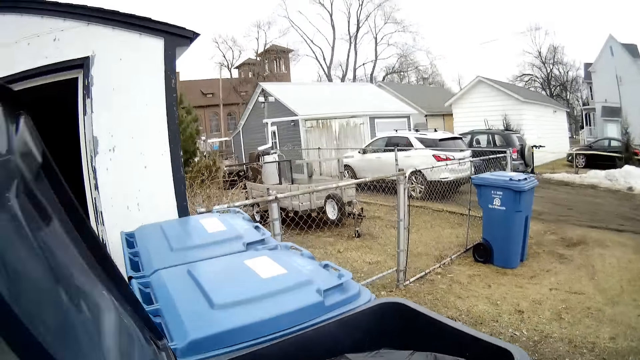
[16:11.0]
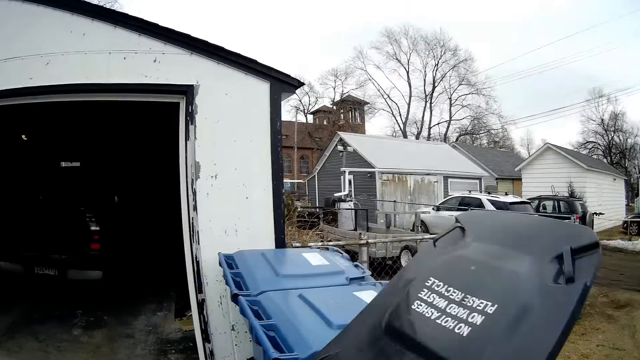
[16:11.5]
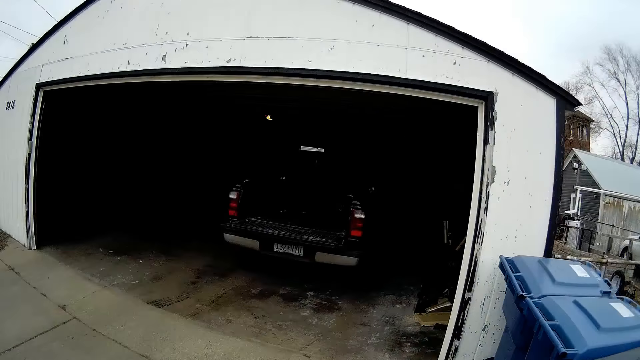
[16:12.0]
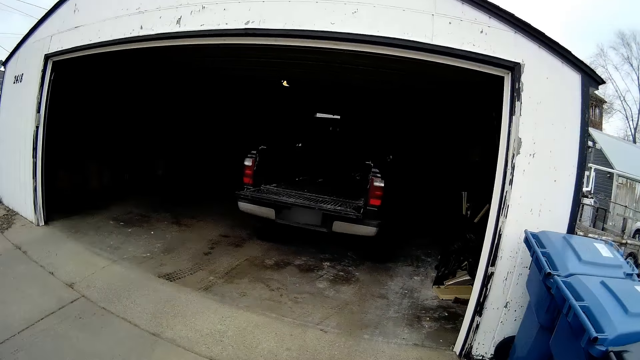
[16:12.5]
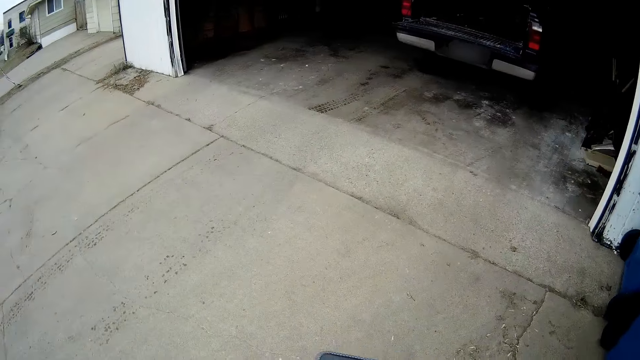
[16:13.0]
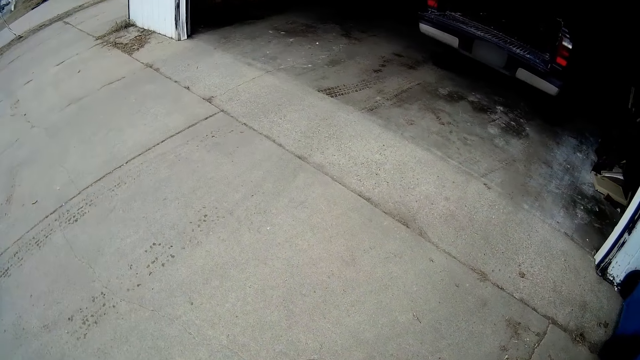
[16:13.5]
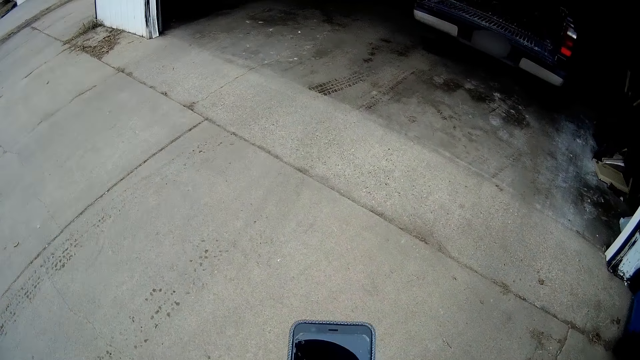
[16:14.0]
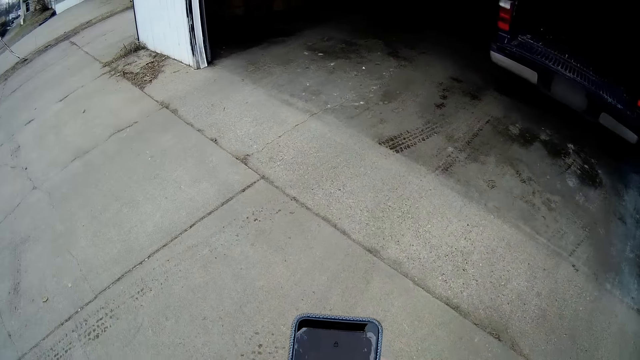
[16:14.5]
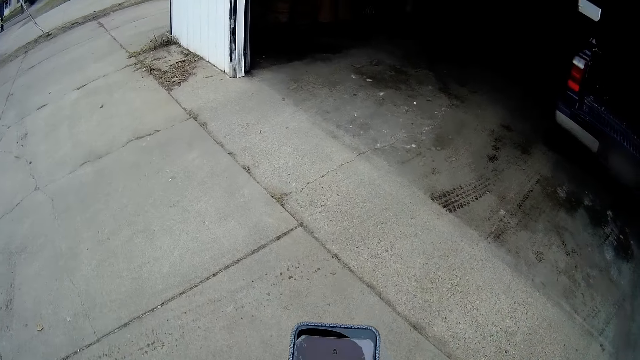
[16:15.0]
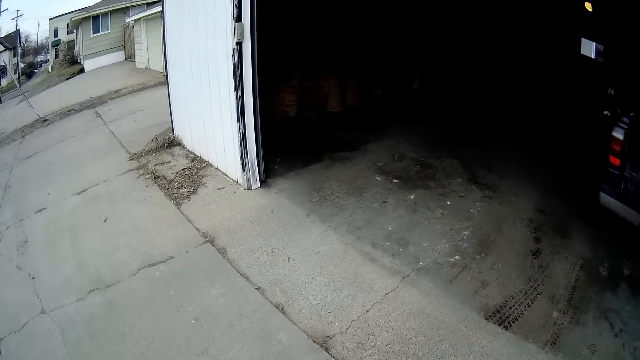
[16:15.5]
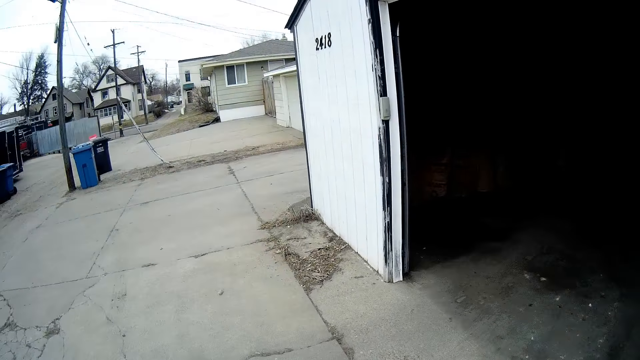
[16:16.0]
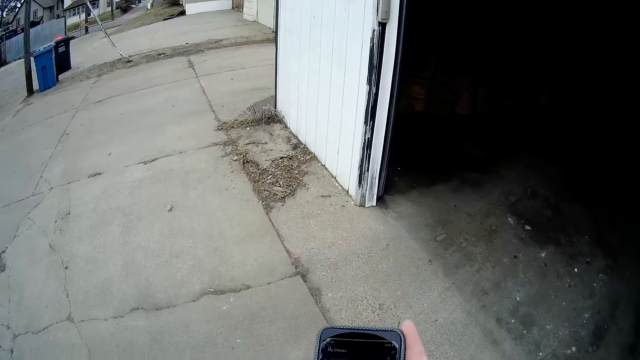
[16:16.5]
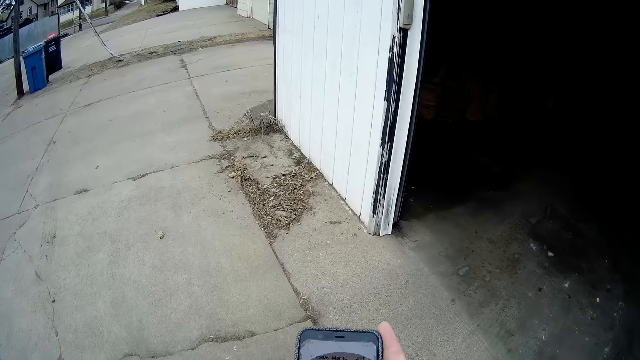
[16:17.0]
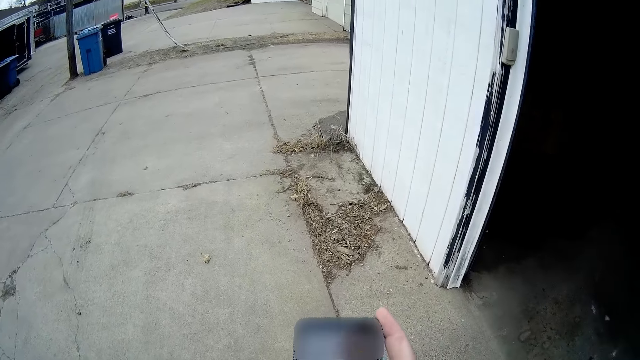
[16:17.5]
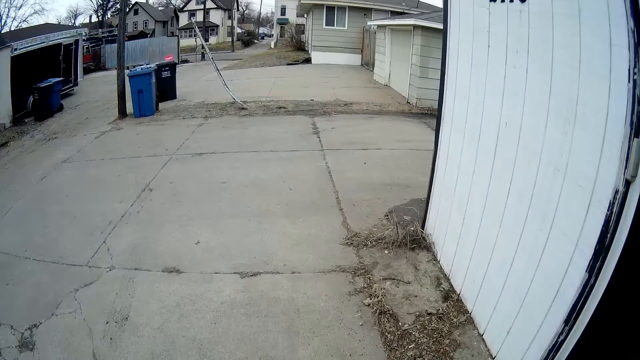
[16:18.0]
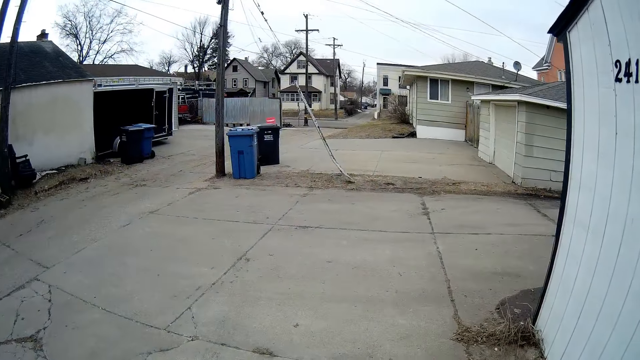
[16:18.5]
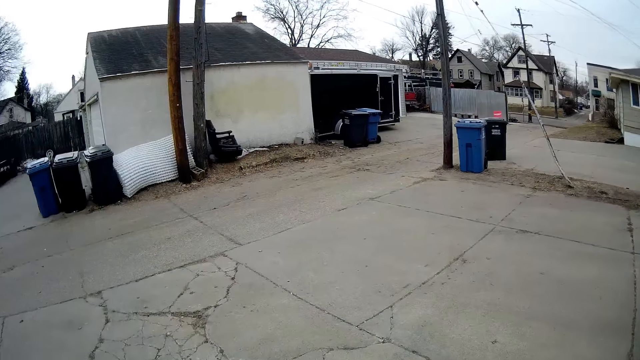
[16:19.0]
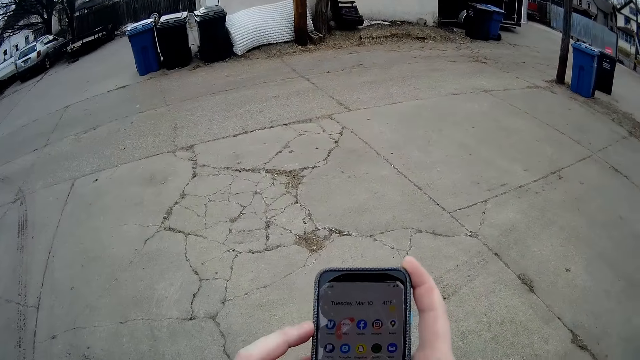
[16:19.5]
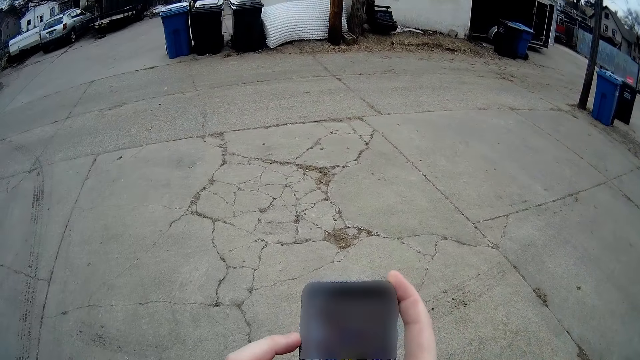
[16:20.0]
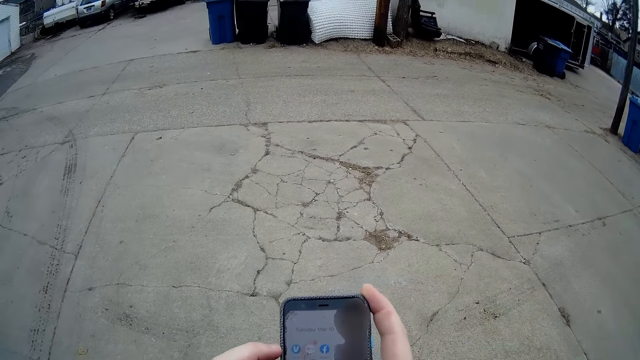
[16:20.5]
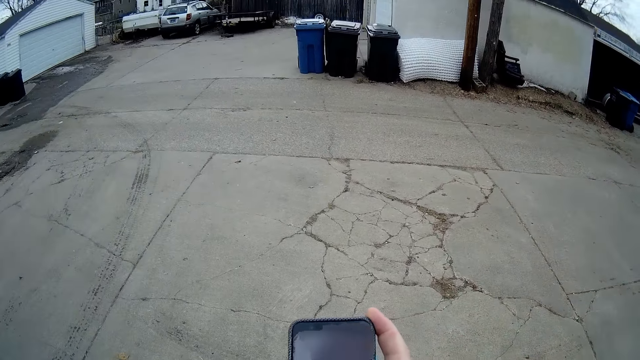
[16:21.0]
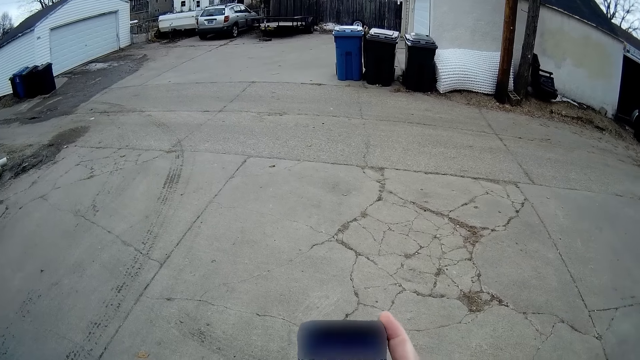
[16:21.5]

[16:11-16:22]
The camera wearer closes the dustbin. They walk towards the garage. They browse on a phone. They look at the phone. They stop walking.

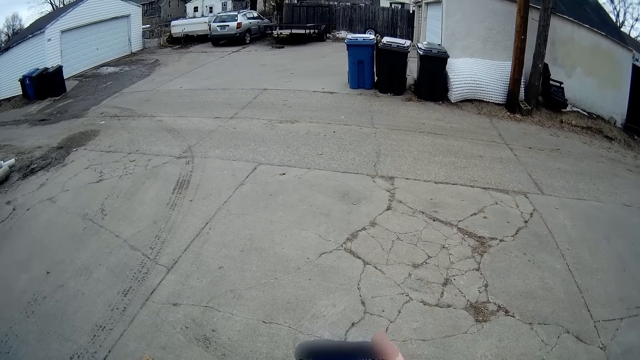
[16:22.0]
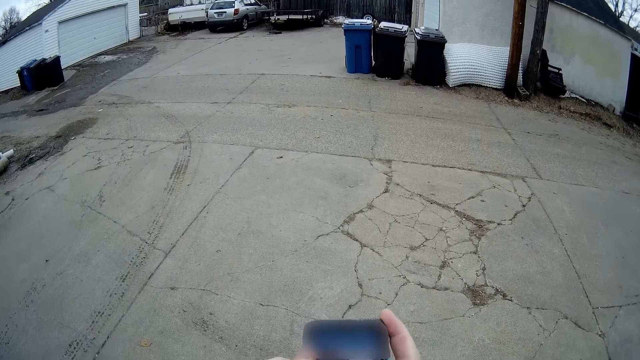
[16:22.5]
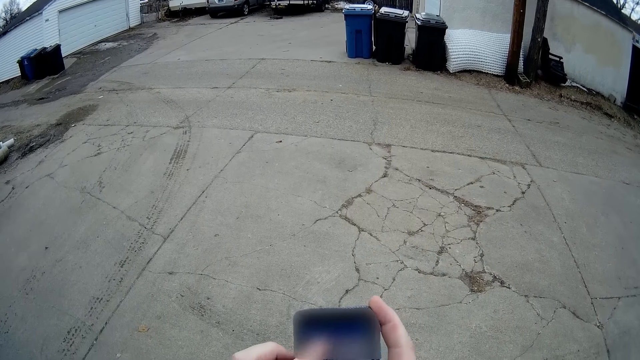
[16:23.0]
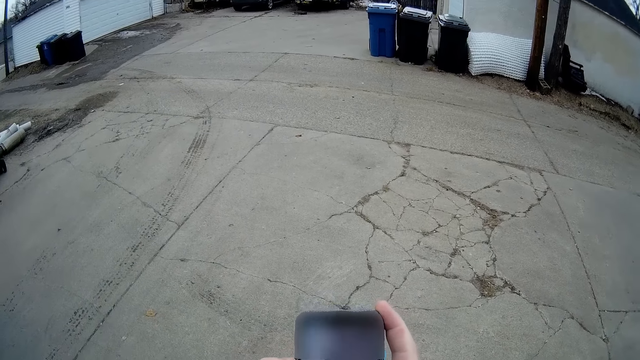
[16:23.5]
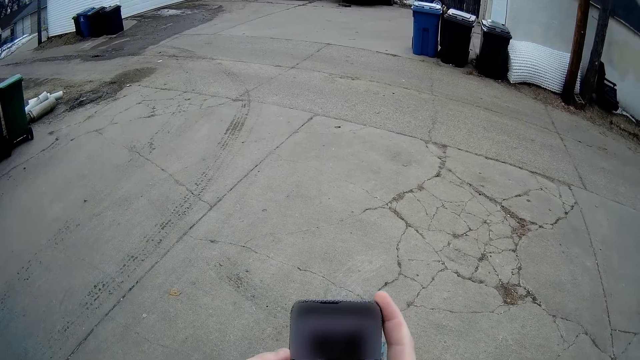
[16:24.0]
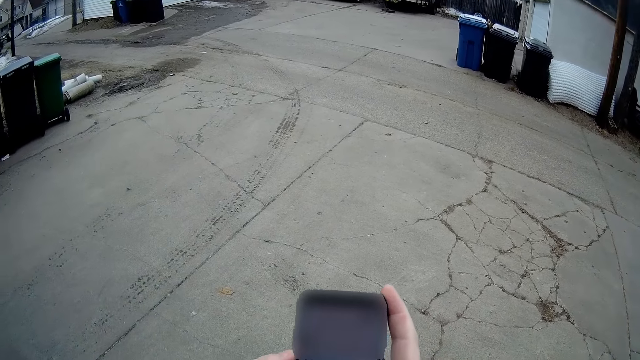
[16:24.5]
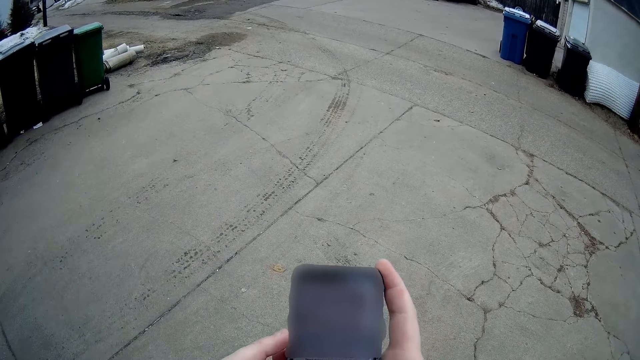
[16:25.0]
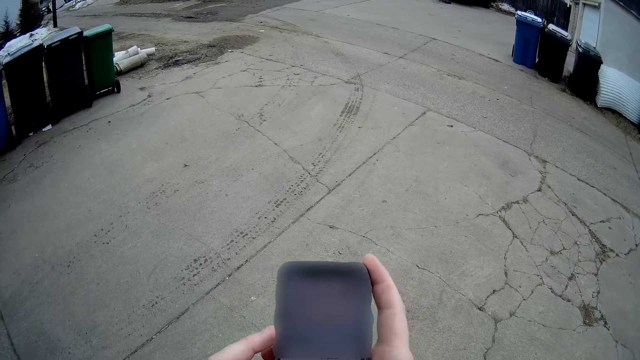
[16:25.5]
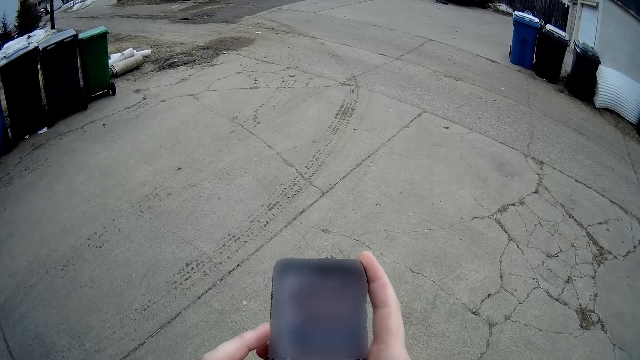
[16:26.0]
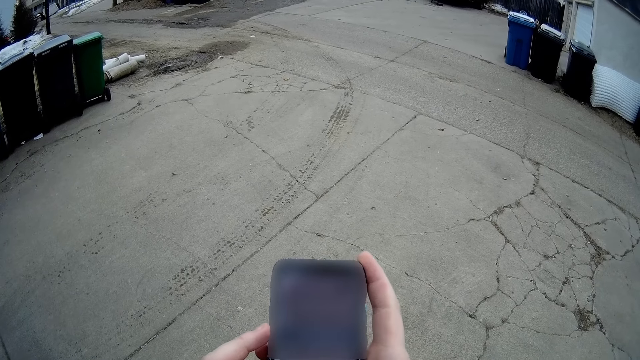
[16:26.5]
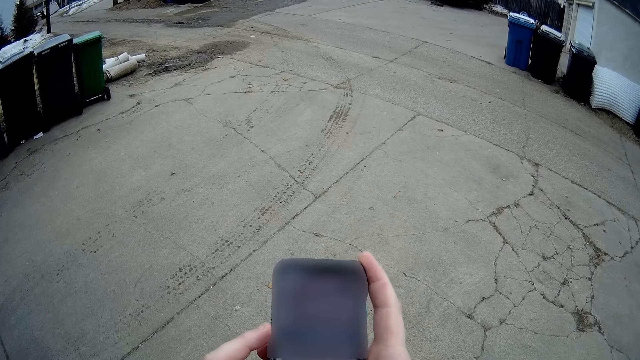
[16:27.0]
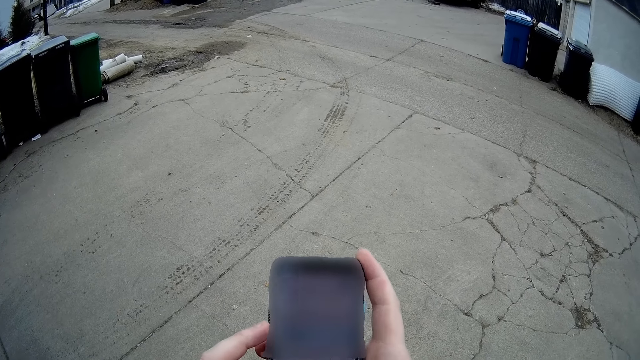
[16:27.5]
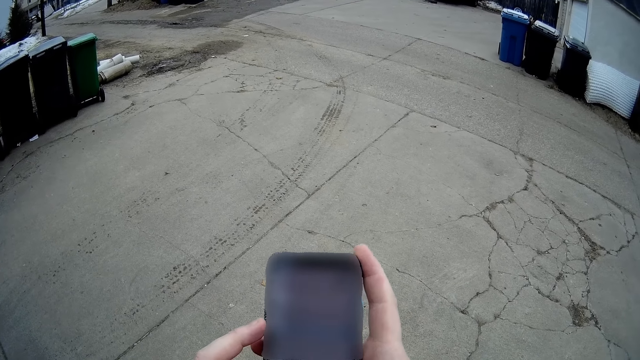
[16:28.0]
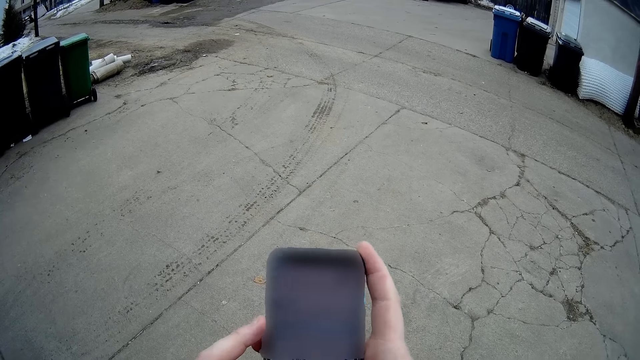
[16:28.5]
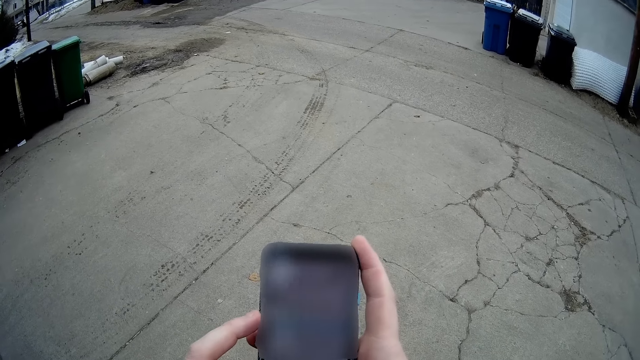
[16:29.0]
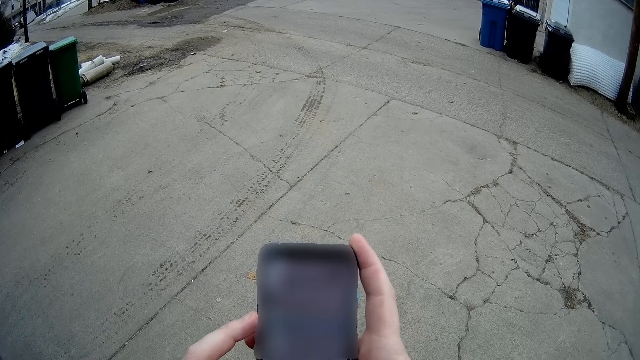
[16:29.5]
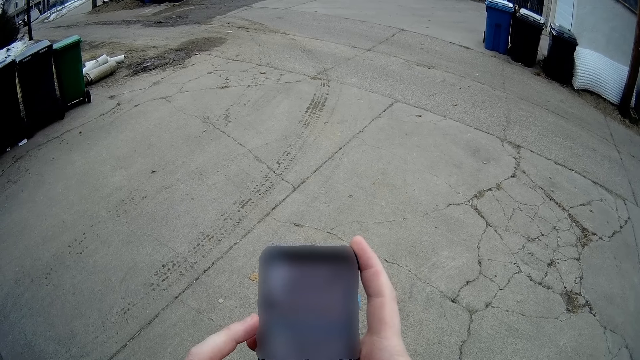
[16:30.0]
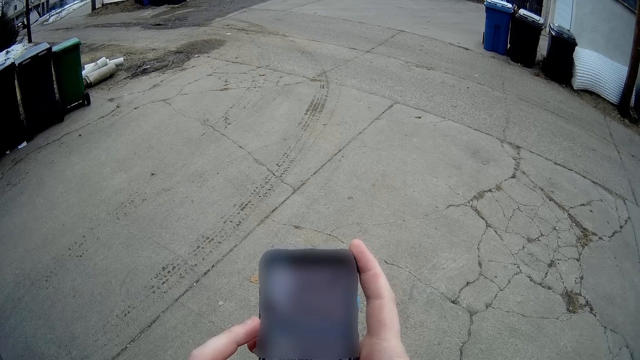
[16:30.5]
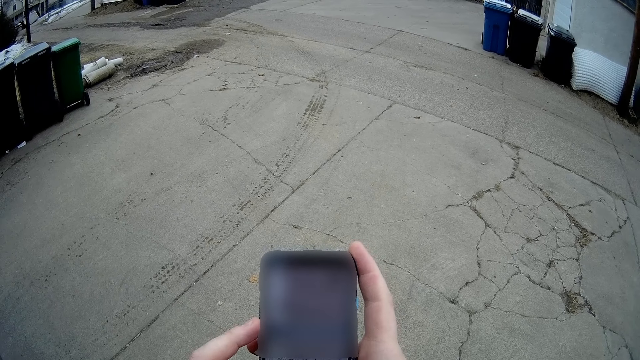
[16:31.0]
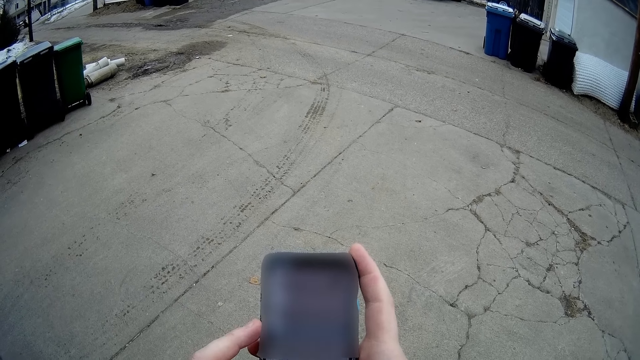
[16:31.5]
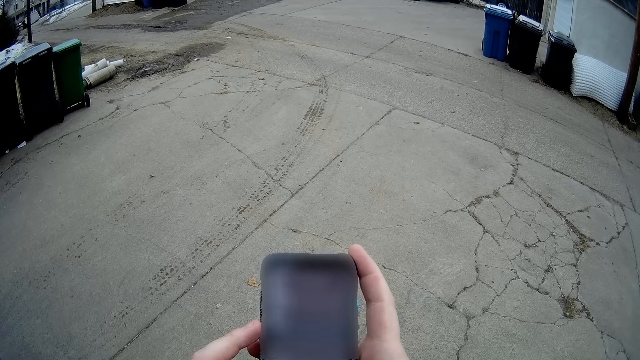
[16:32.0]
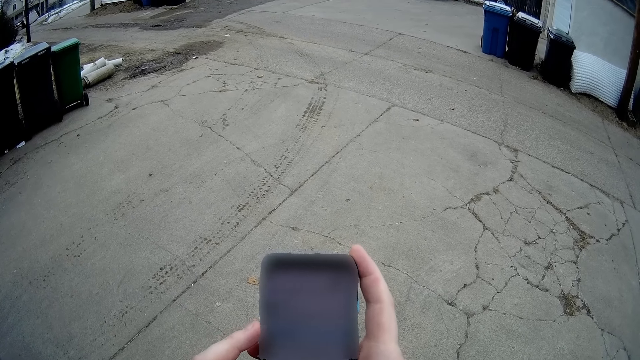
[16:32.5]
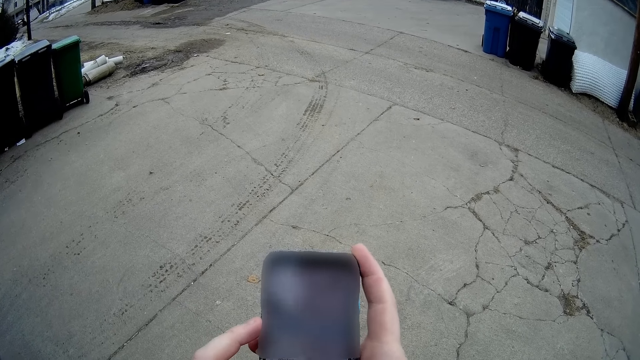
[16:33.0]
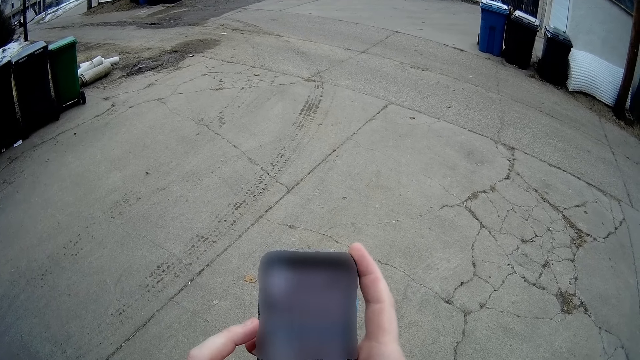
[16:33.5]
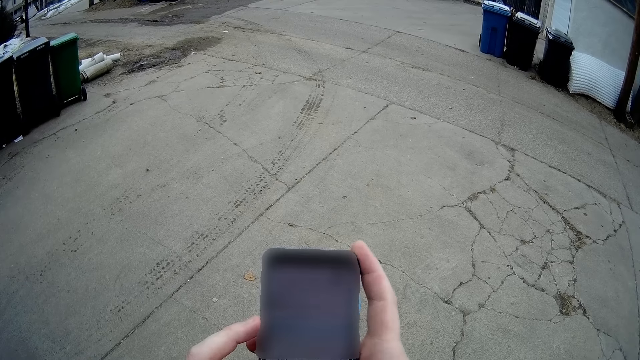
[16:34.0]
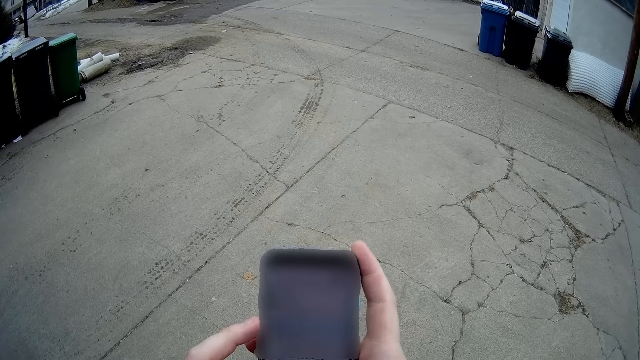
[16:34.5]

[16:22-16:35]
The camera wearer operates their phone. They look at the phone.
